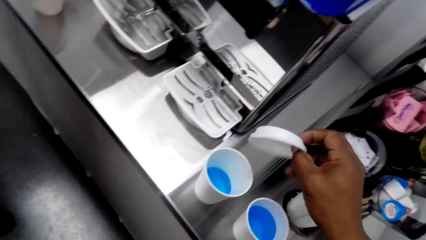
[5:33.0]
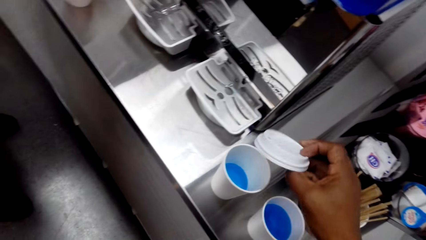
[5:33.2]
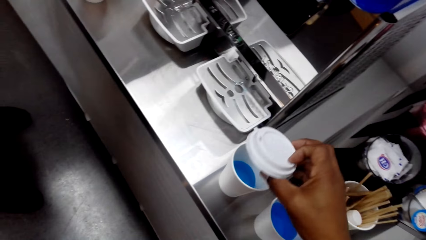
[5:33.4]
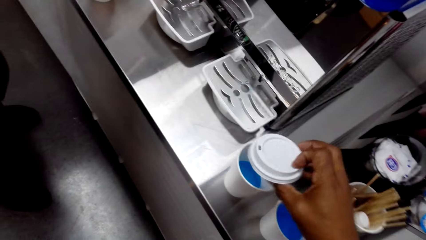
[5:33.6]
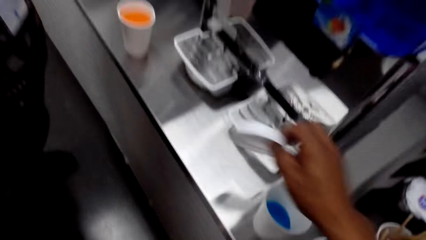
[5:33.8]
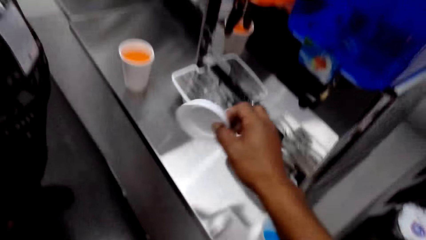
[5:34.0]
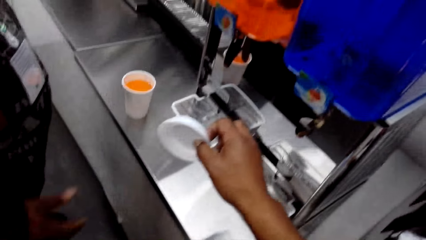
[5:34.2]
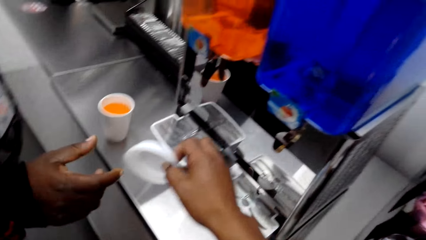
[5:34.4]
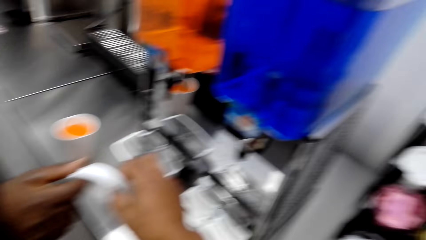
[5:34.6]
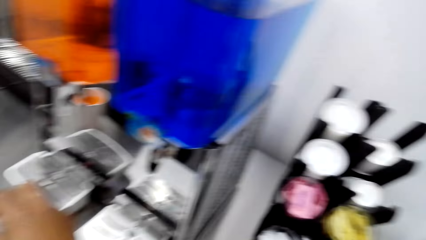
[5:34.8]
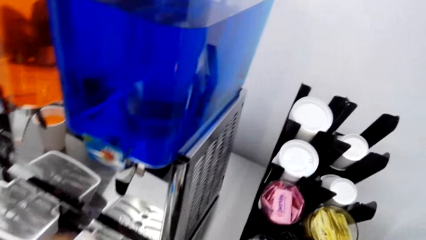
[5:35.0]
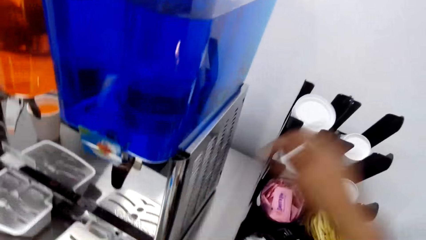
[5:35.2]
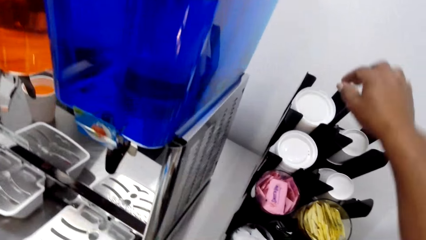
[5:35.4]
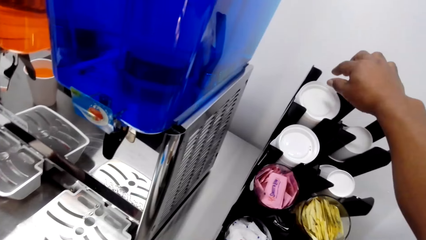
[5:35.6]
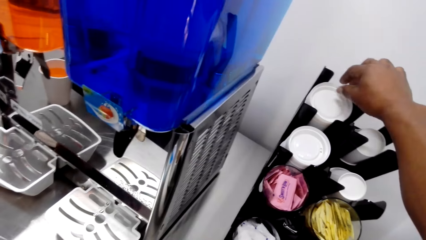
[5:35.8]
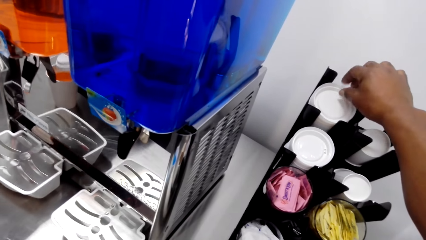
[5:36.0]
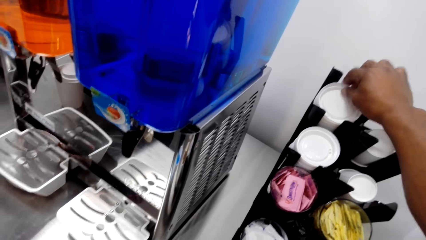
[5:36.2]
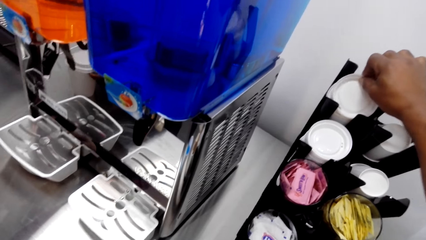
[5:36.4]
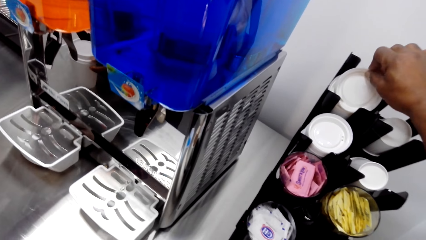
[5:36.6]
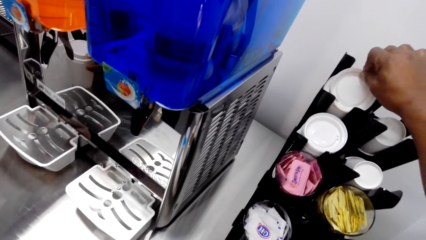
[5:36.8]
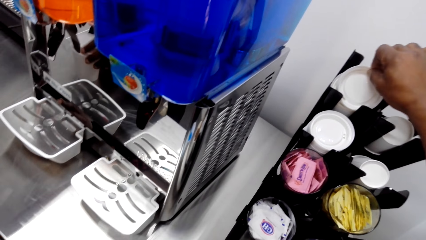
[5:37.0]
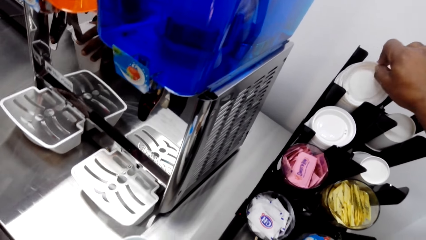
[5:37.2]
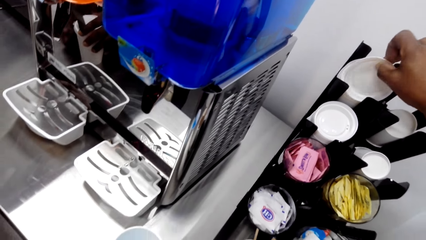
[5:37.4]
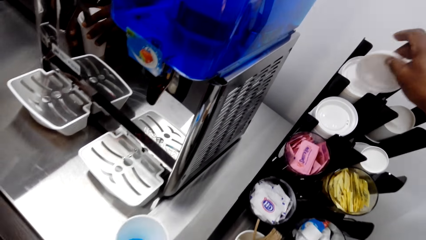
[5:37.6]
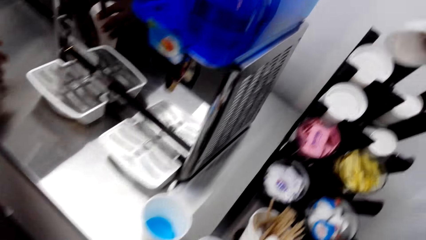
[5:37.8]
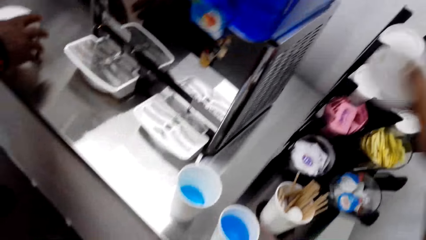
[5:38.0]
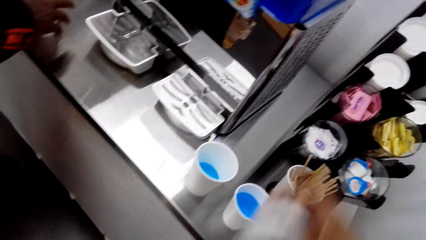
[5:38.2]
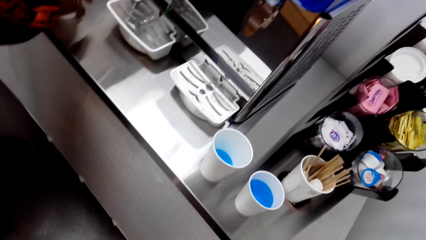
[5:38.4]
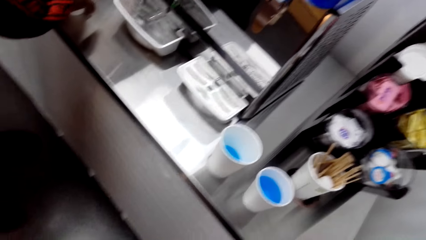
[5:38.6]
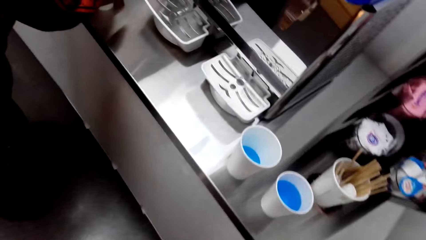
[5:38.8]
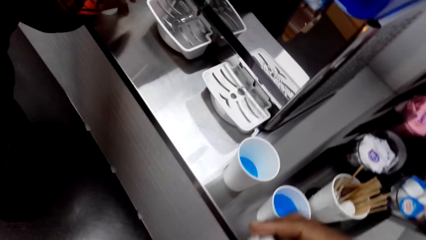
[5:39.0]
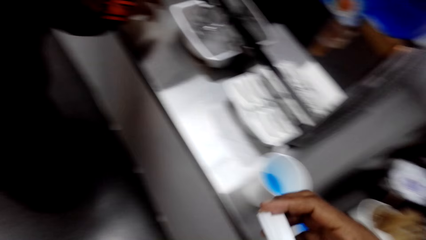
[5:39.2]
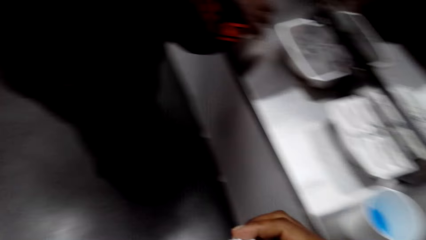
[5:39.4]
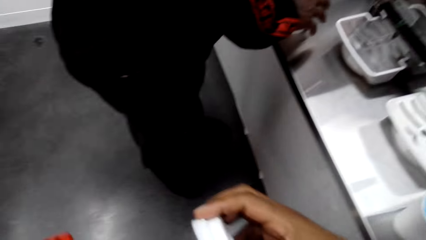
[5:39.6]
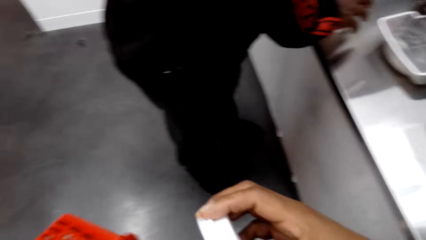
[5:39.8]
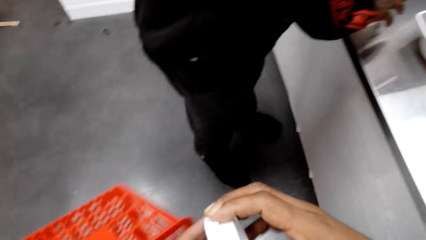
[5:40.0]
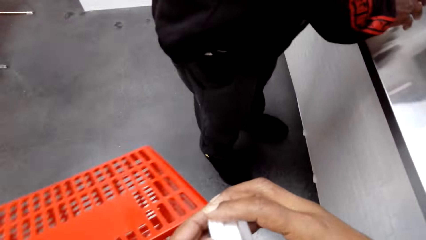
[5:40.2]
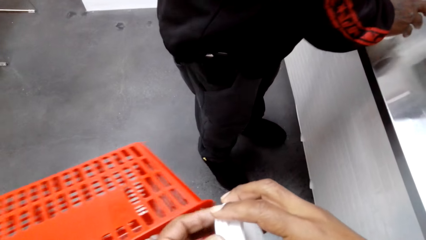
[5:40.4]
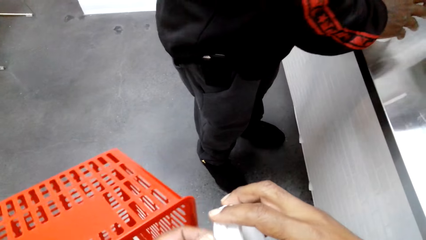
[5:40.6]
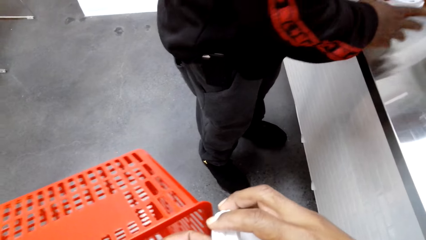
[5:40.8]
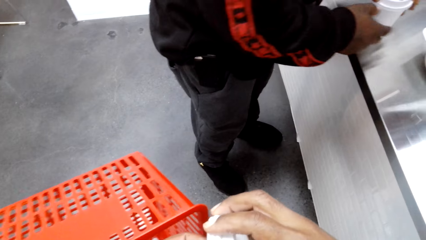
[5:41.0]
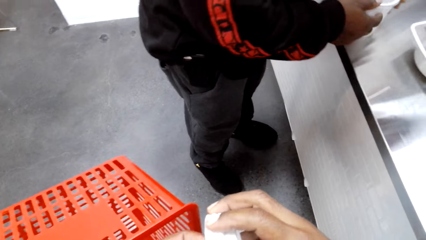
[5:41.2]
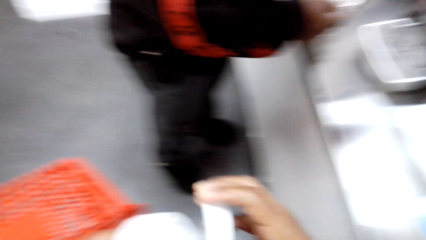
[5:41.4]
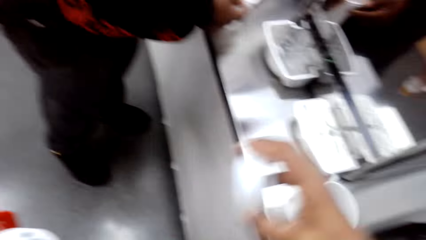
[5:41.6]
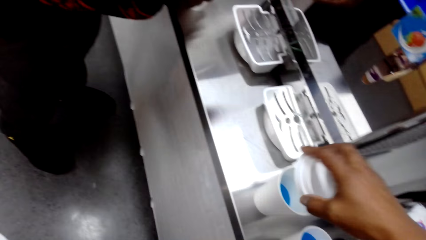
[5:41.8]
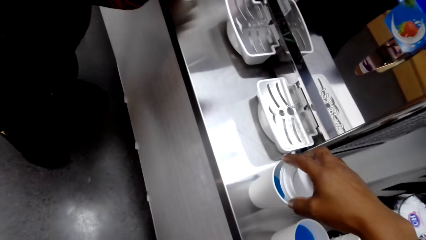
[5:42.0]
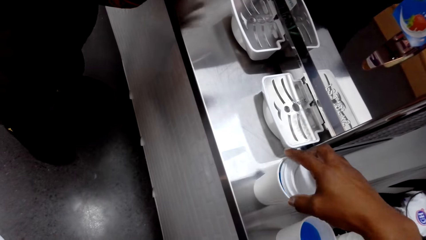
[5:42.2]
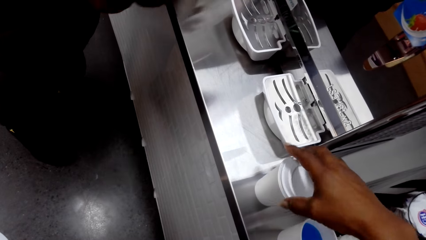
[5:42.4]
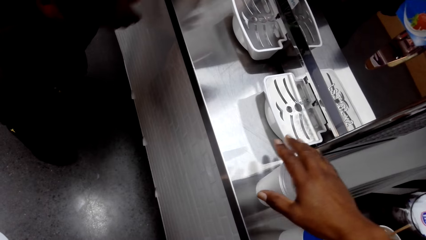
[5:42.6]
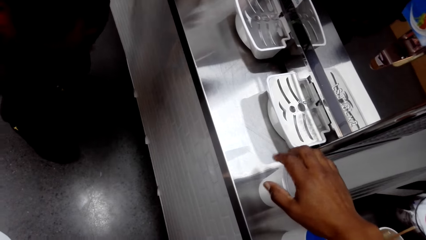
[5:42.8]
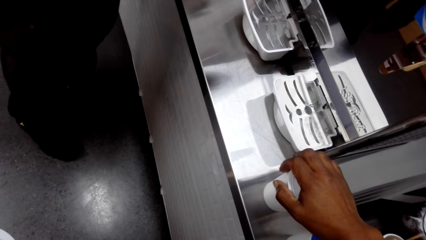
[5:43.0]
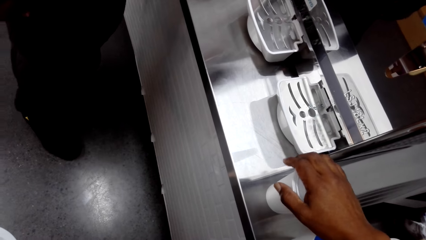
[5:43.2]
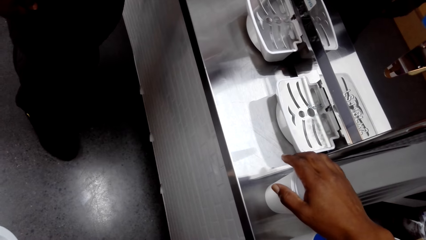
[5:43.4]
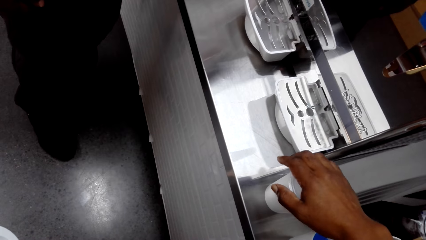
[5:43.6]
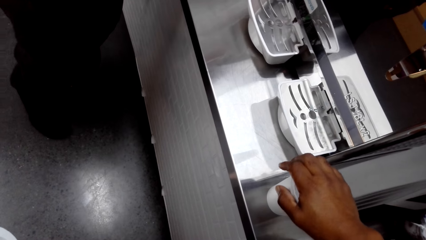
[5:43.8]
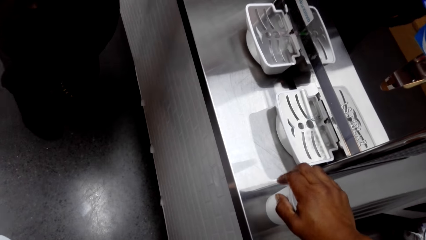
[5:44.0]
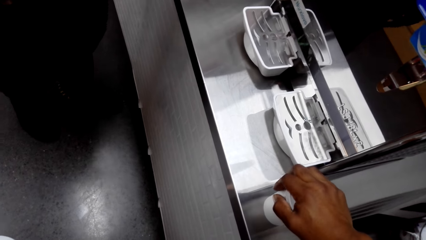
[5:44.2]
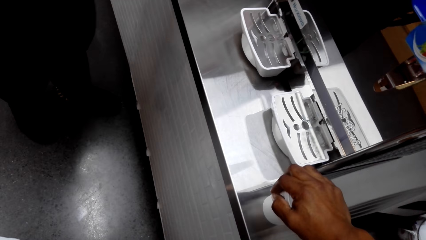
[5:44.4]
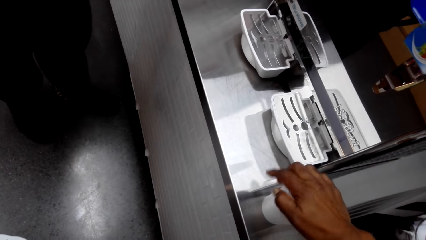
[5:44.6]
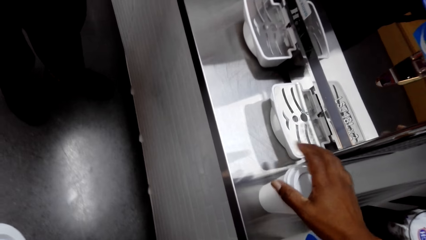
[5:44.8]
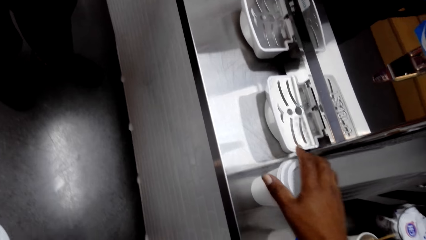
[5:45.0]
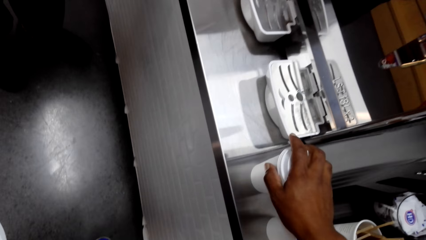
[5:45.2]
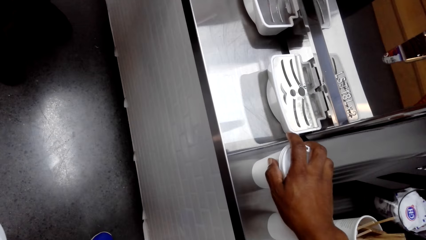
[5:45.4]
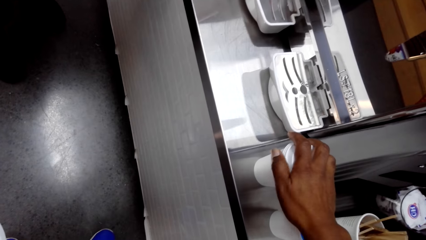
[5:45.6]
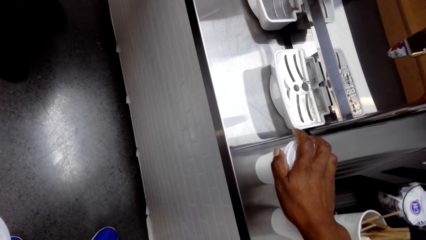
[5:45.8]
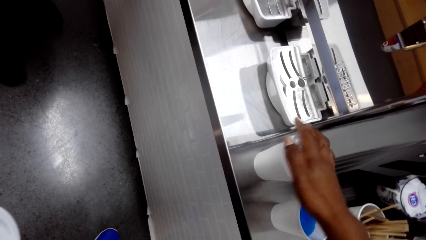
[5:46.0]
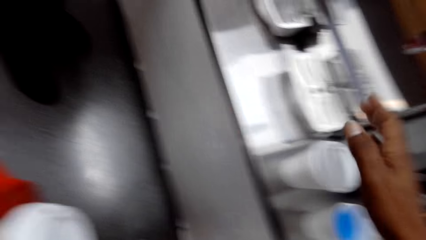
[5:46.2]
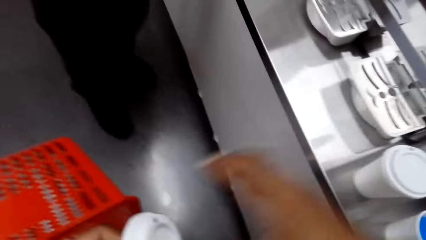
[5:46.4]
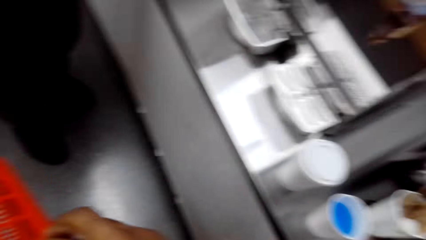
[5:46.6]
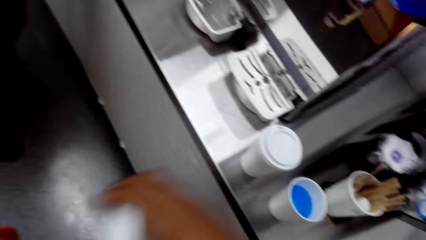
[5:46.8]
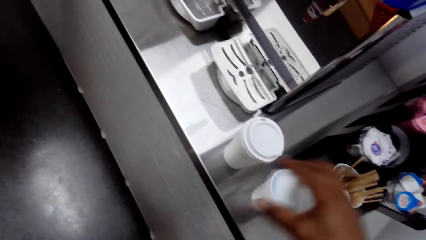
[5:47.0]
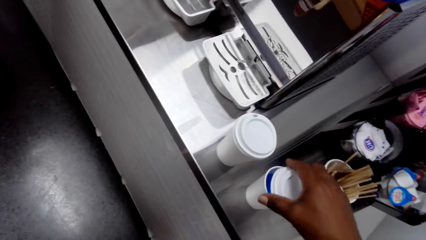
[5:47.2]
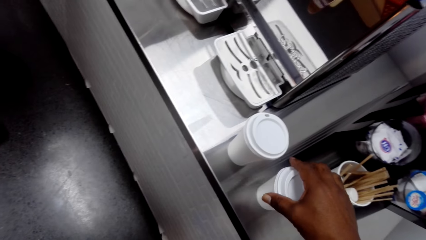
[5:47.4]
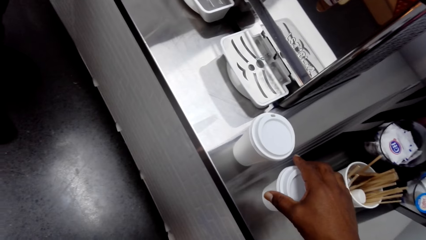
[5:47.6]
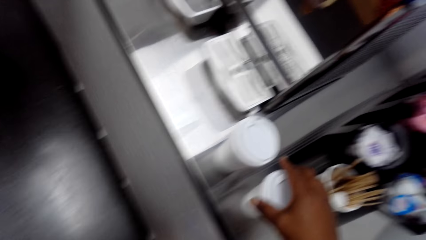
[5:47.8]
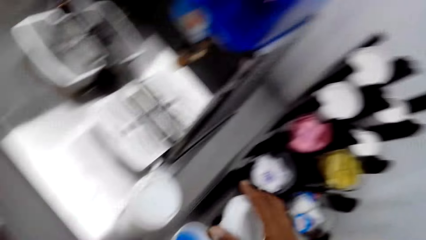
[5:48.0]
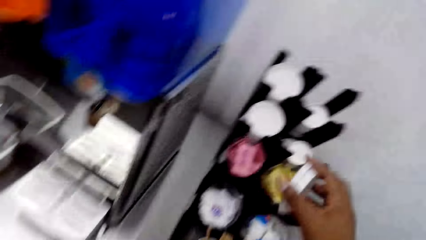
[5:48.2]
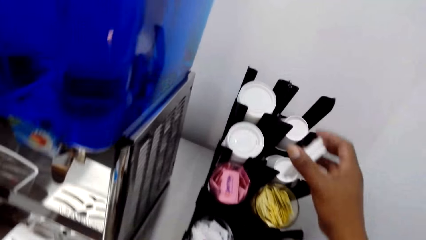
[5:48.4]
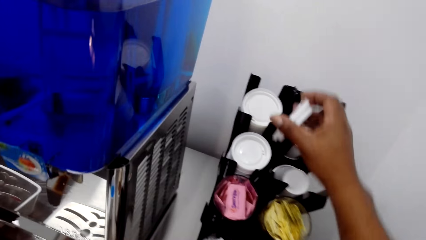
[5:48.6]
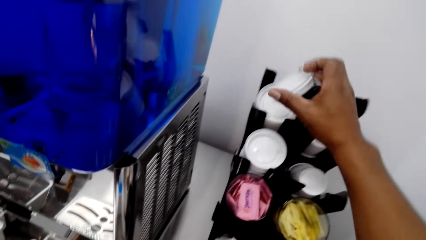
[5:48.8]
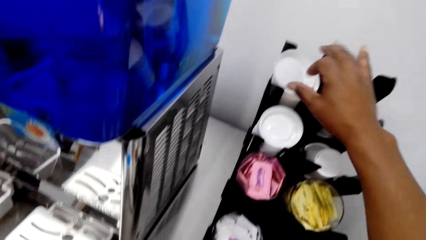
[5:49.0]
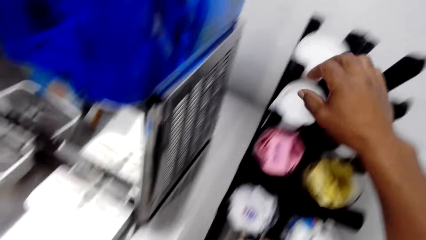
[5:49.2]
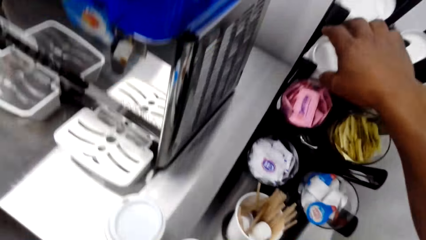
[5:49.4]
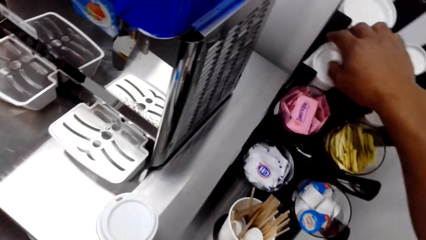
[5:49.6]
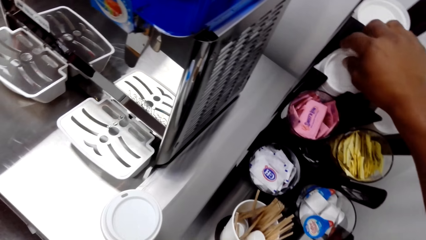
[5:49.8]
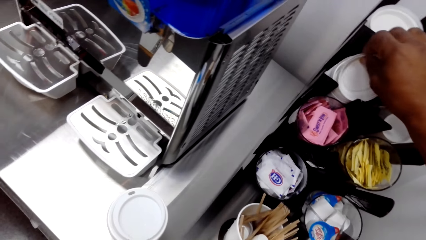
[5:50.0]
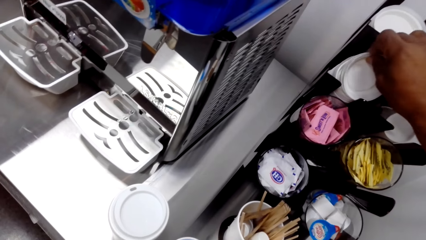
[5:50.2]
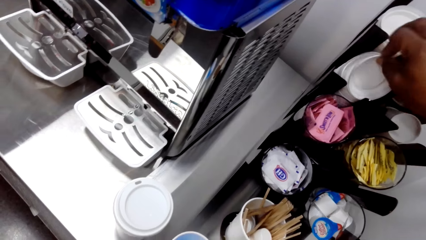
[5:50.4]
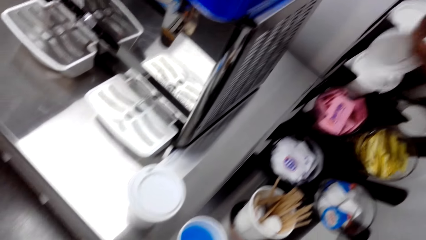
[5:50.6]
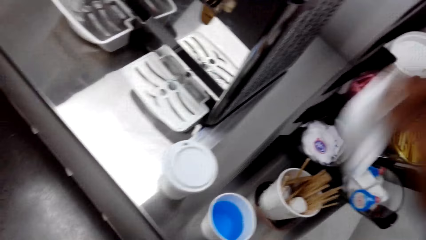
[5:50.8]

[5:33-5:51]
The camera wearer covers a tumbler. They hand a man a cup lid or cover. They pick up the cup lid. They walk away. They cover the tumbler. They pick up the cover. They cover the tumbler. They put the cover away.
